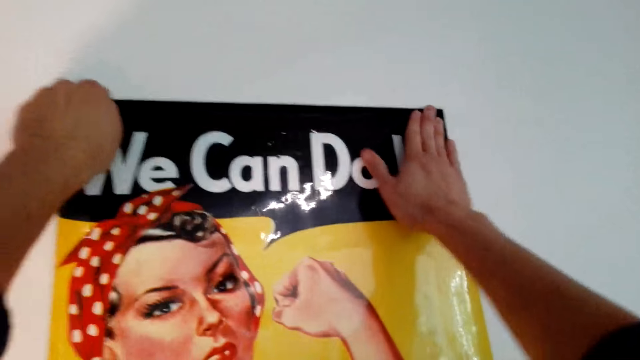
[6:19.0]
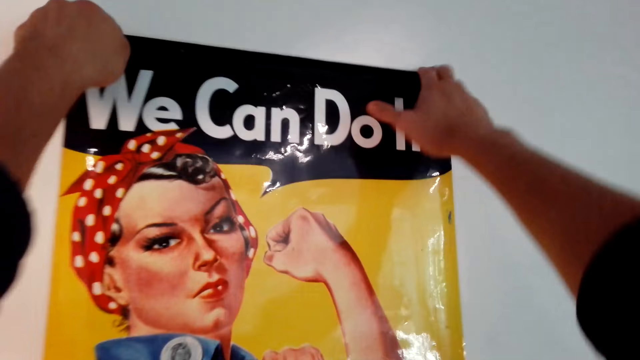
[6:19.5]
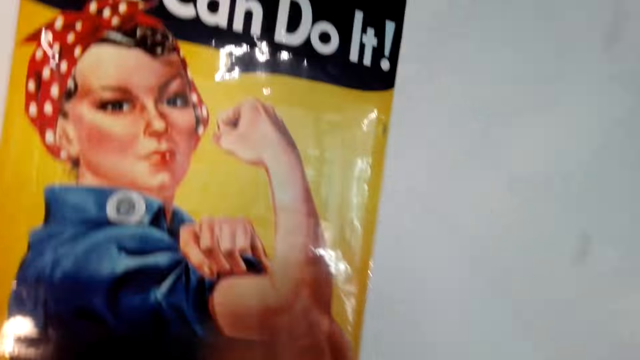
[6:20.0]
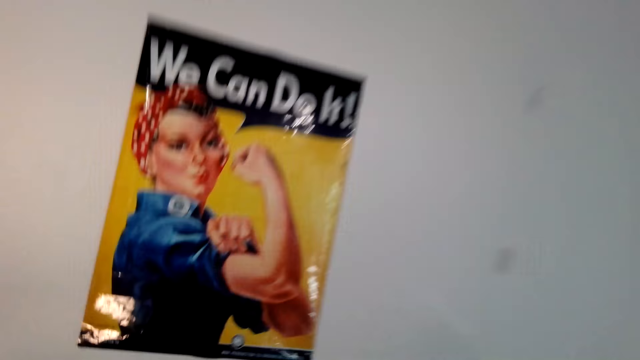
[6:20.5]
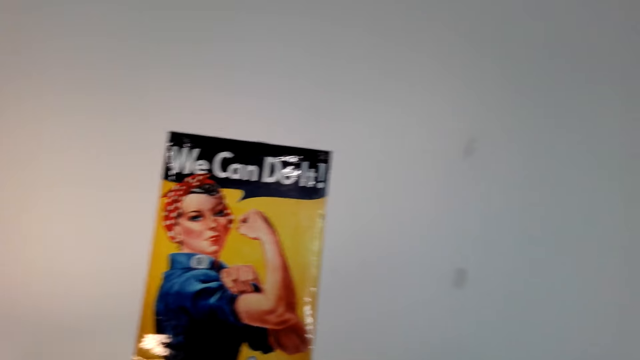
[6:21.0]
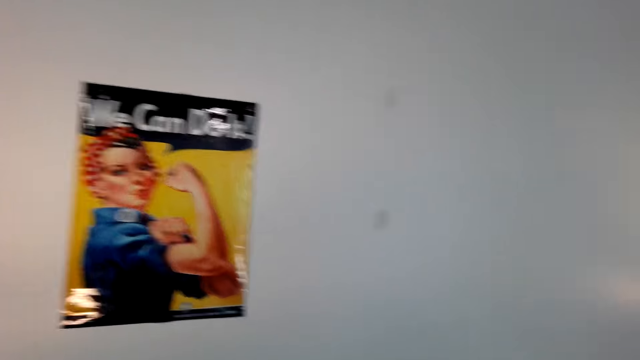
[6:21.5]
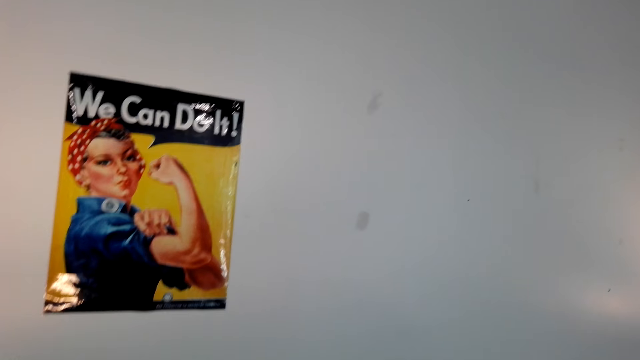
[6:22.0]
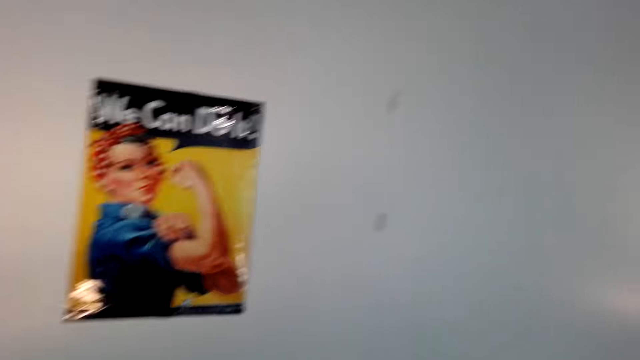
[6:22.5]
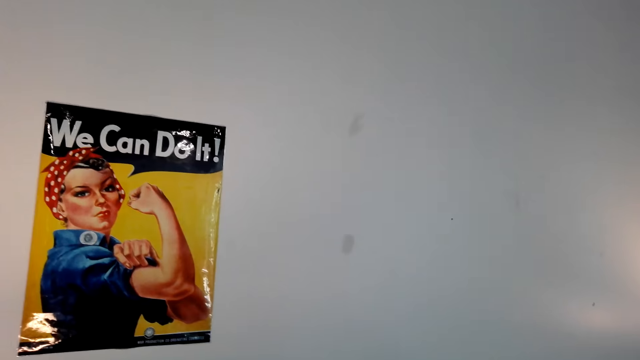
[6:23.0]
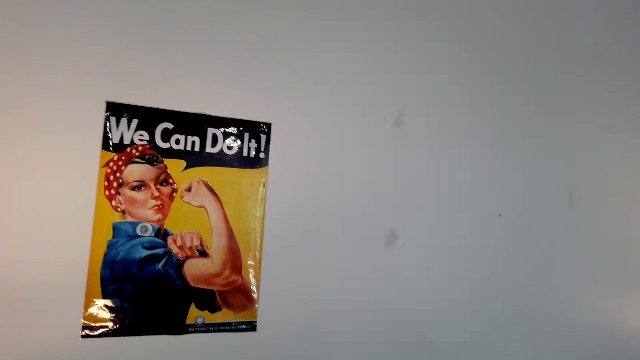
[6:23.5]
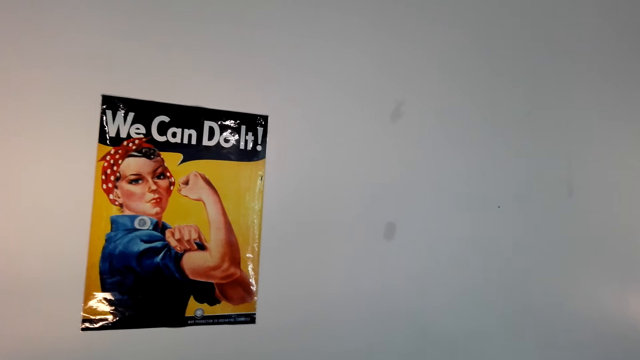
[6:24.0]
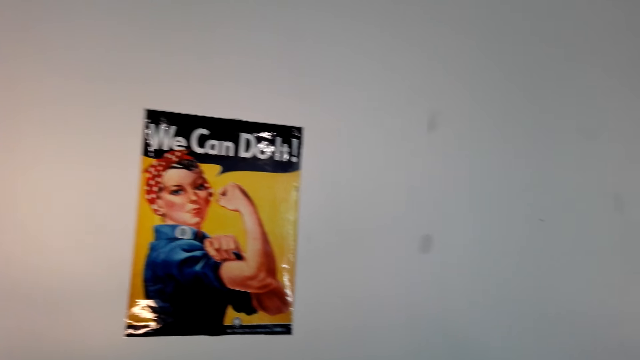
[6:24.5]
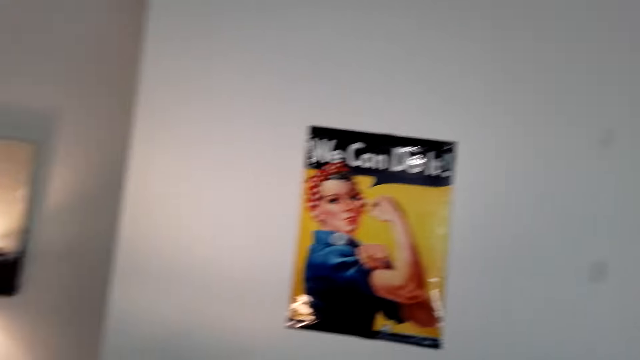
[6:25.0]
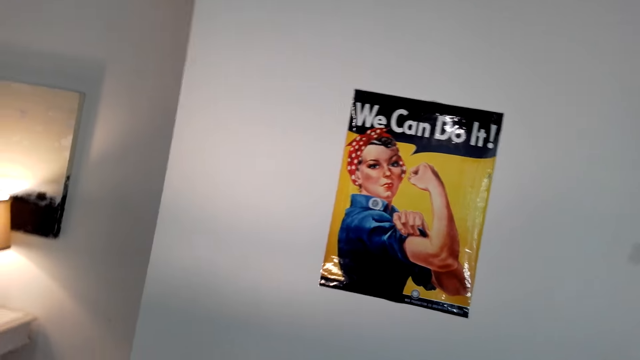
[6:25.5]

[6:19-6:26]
The camera wearer presses the poster on the wall. They look at the poster.

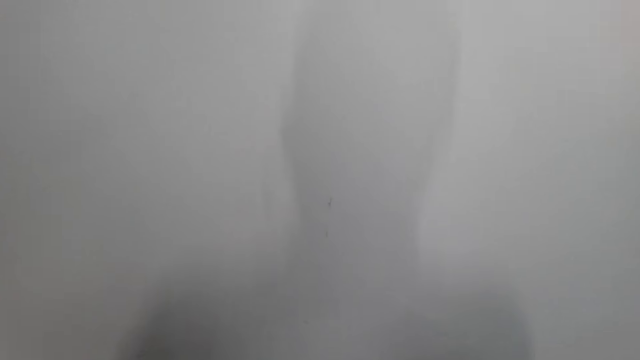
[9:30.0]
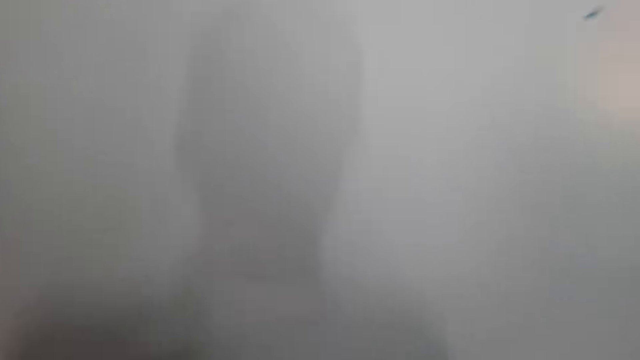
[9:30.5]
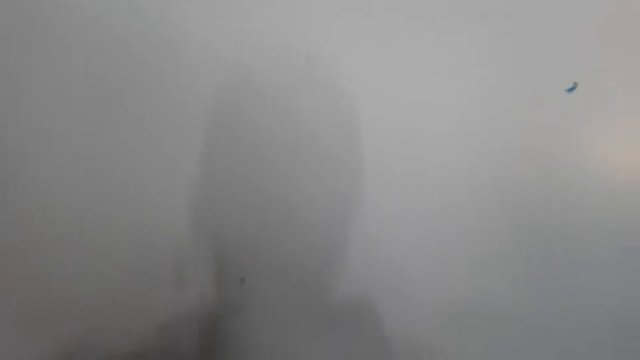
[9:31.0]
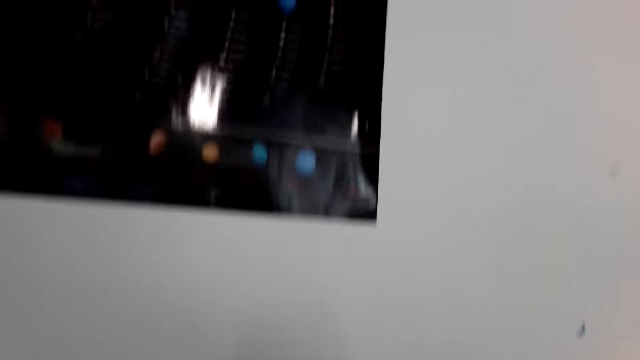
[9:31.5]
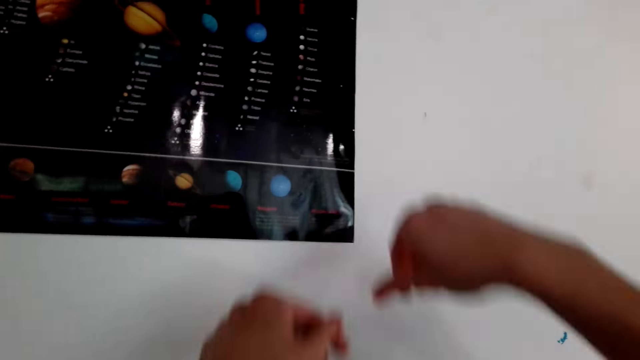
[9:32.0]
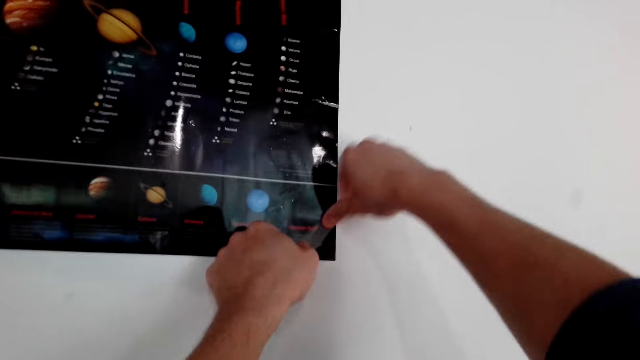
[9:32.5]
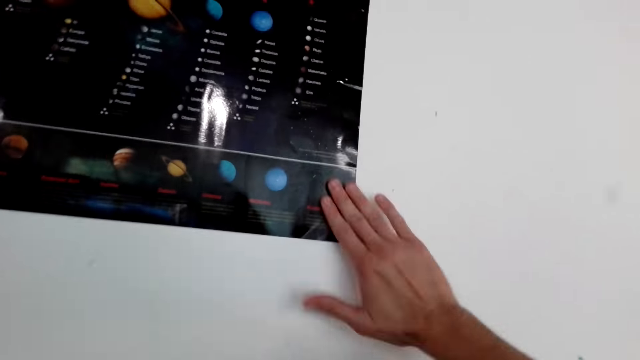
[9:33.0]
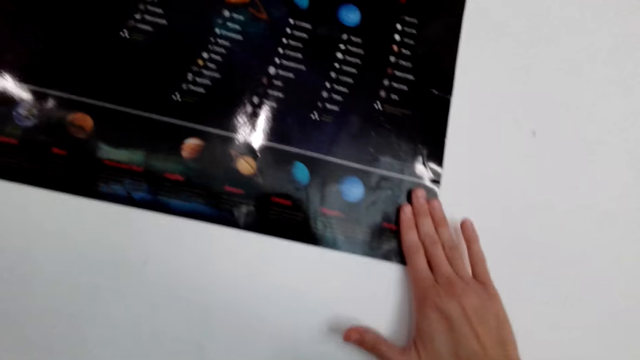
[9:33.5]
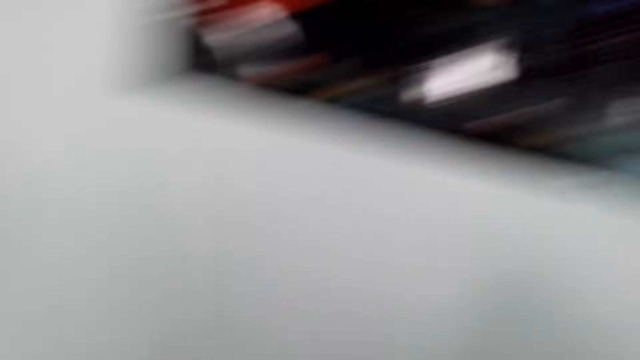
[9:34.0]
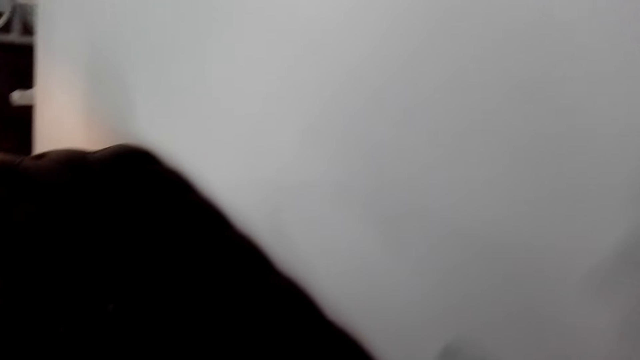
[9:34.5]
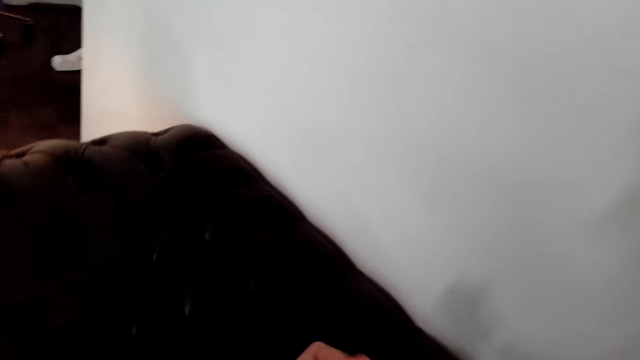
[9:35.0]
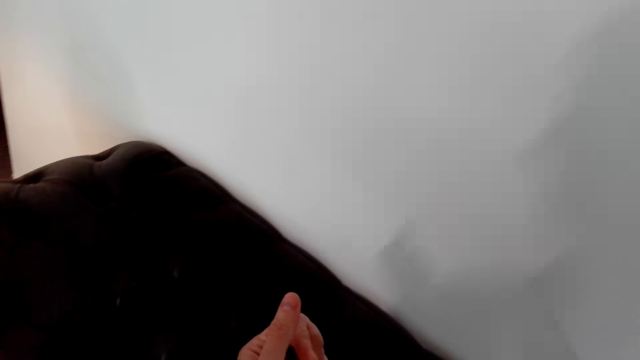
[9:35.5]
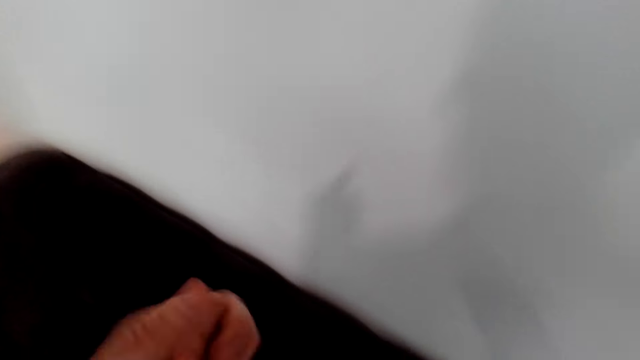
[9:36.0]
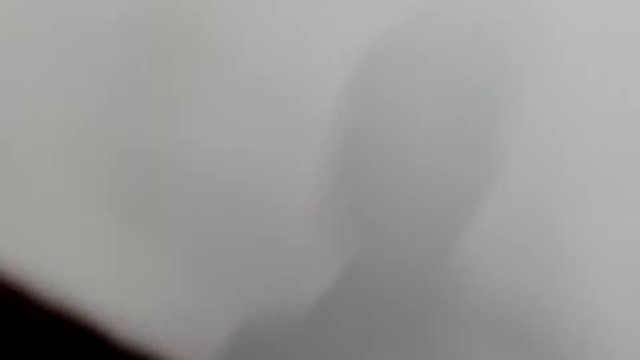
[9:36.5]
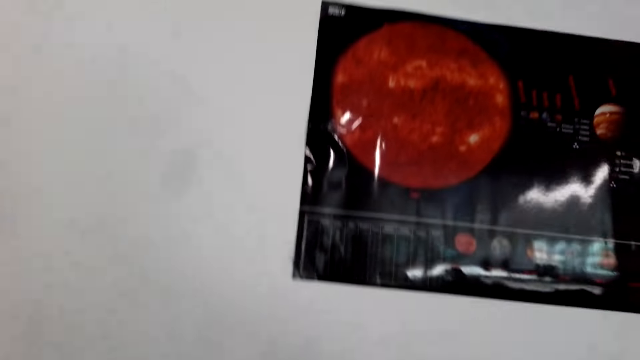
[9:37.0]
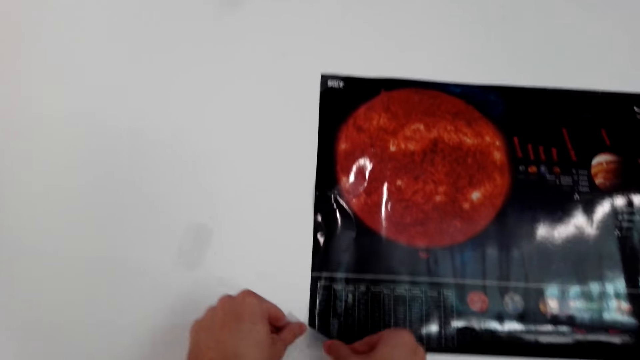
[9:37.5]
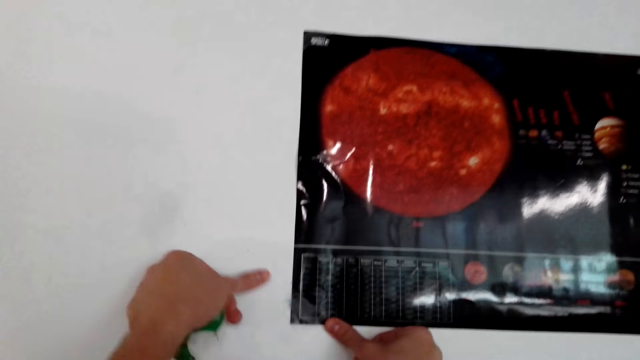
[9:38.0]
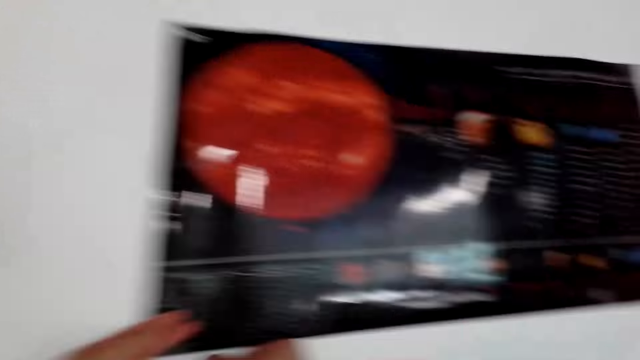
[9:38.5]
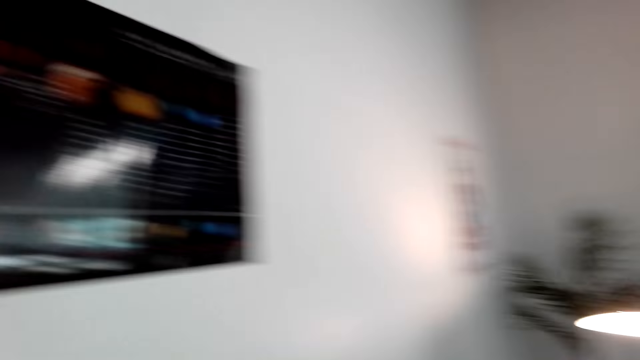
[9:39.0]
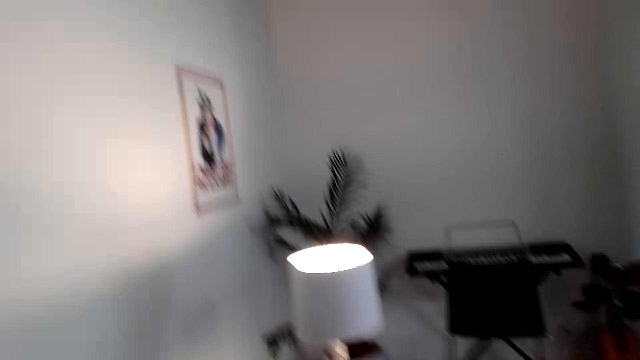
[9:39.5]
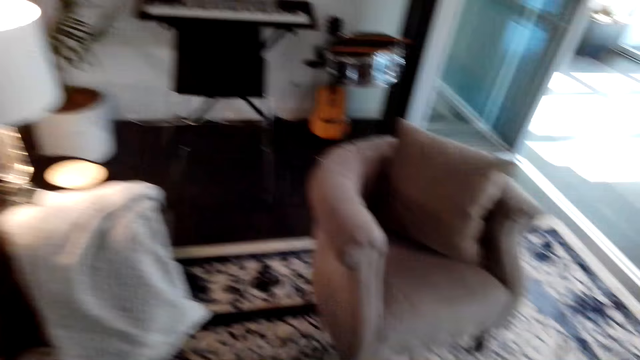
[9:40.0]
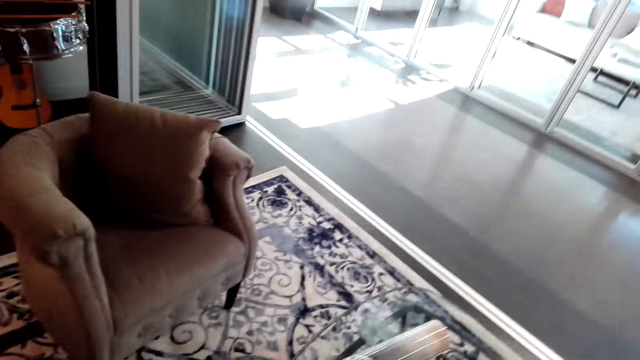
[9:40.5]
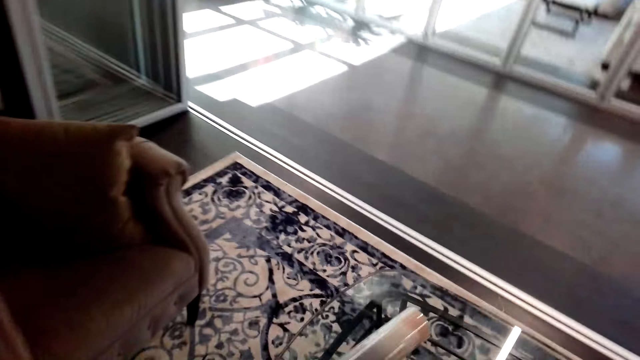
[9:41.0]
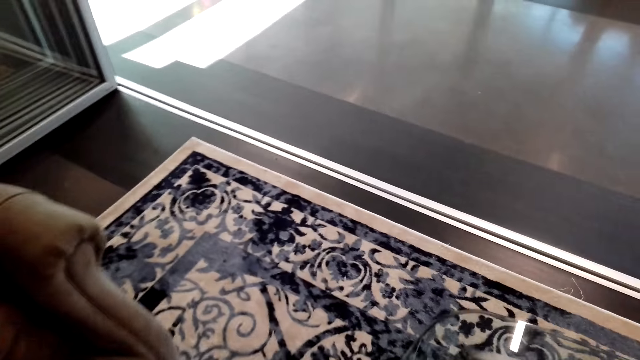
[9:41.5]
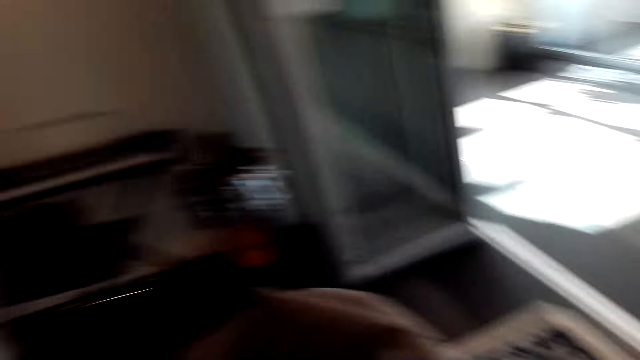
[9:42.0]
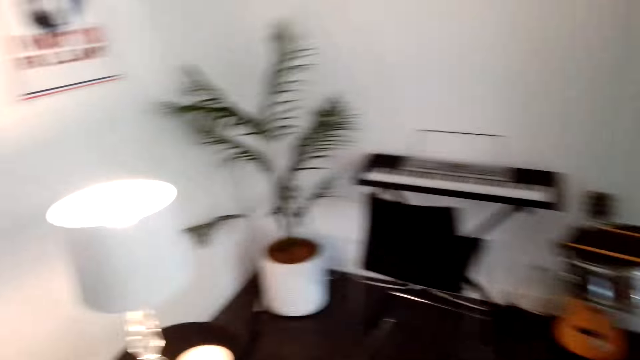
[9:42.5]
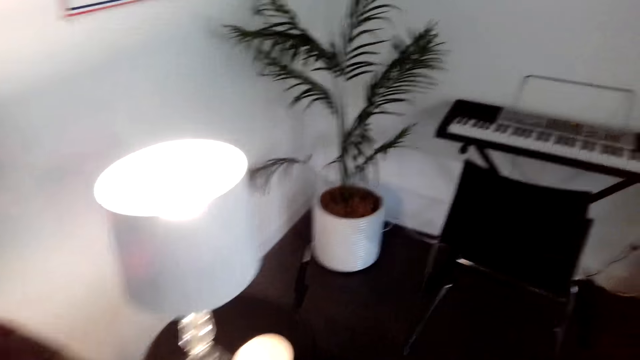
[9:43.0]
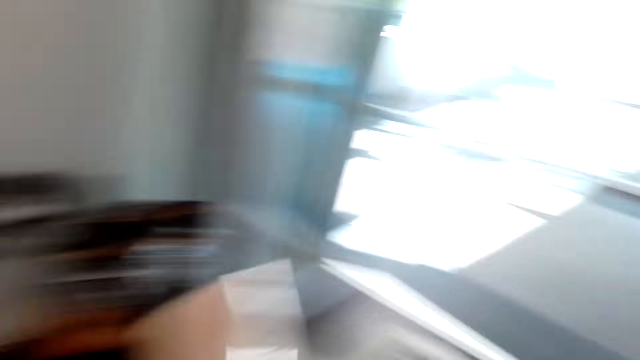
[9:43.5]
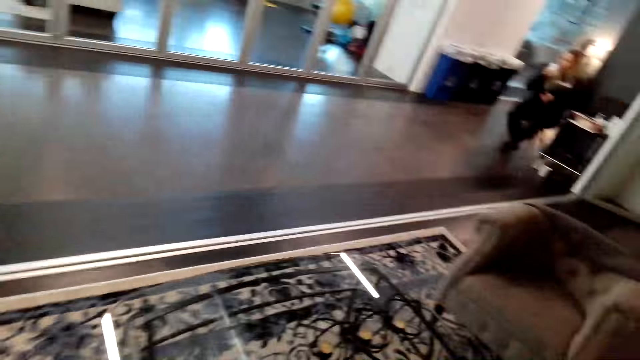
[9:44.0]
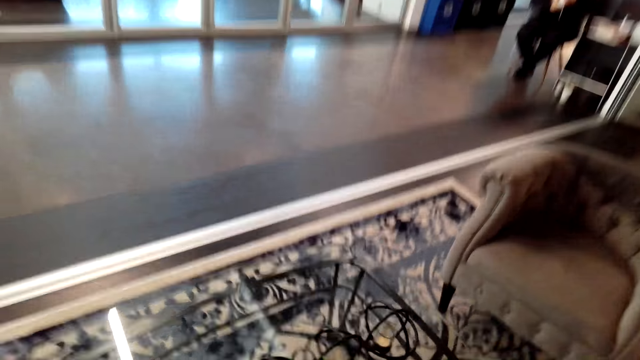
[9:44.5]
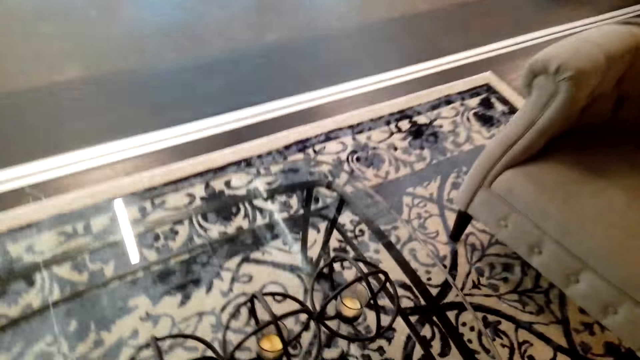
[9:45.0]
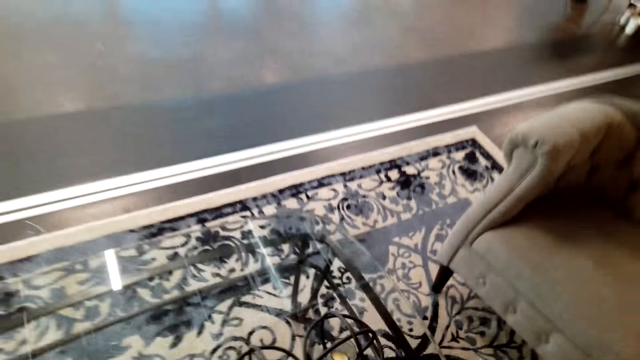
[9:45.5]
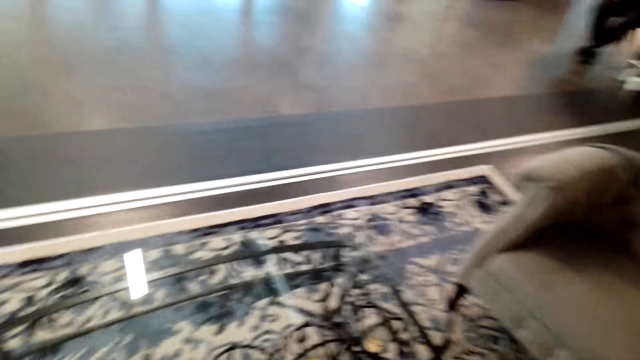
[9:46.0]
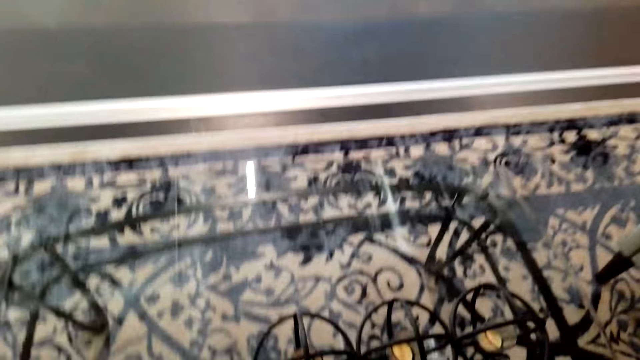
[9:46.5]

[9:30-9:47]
The camera wearer cuts the sellotape. They attach the sellotape on the paper on the wall. They press the sellotape on the wall. They take the sellotape. They cut the sellotape. They attach the sellotape on the paper on the wall. They walk. They carry a painting.
